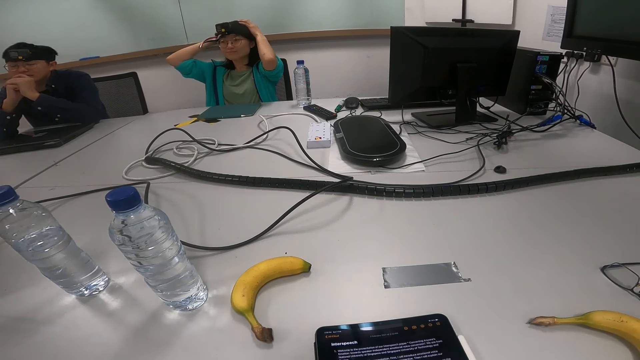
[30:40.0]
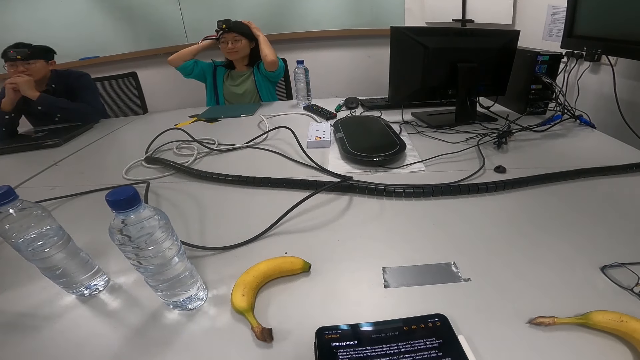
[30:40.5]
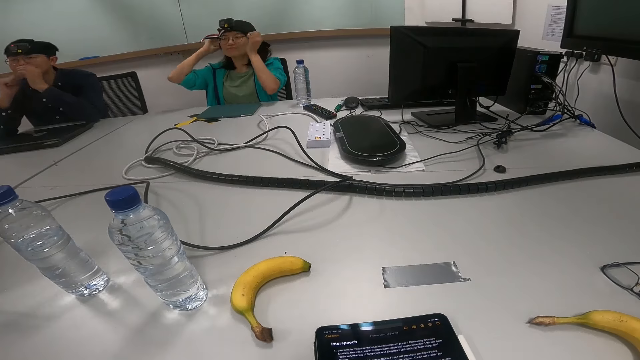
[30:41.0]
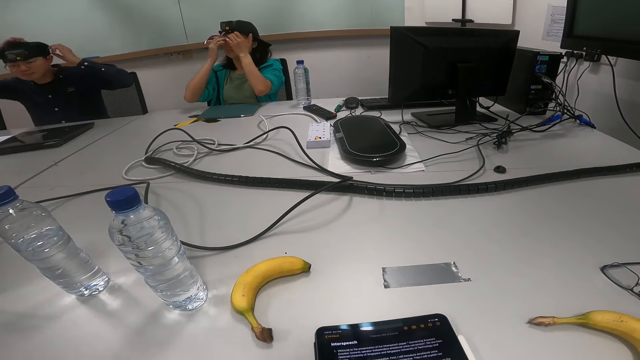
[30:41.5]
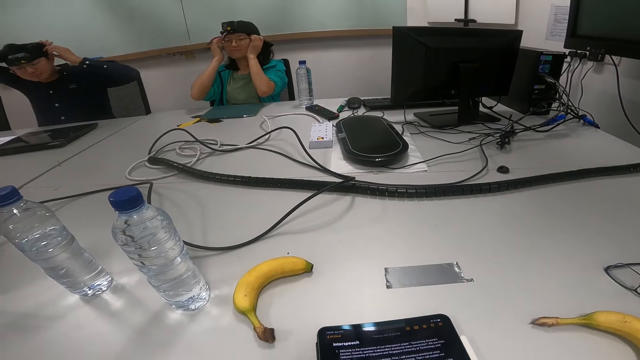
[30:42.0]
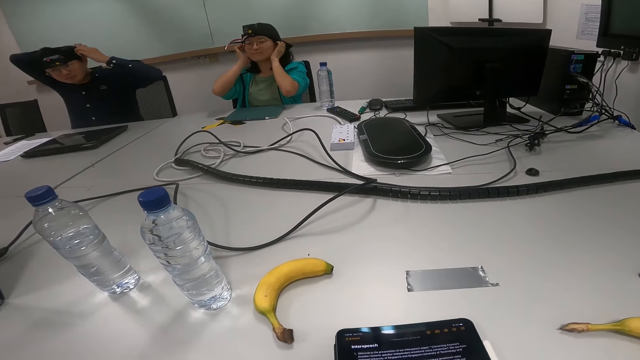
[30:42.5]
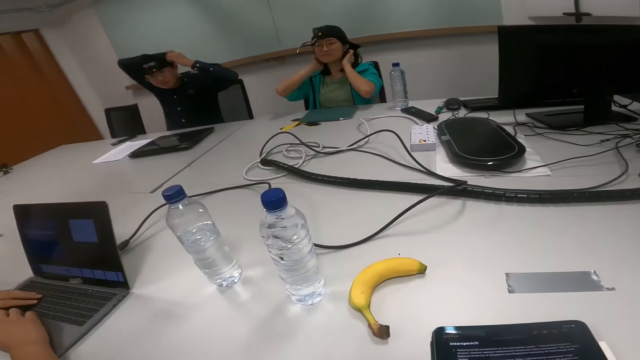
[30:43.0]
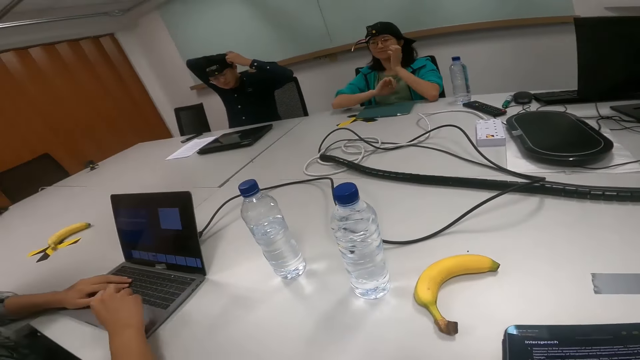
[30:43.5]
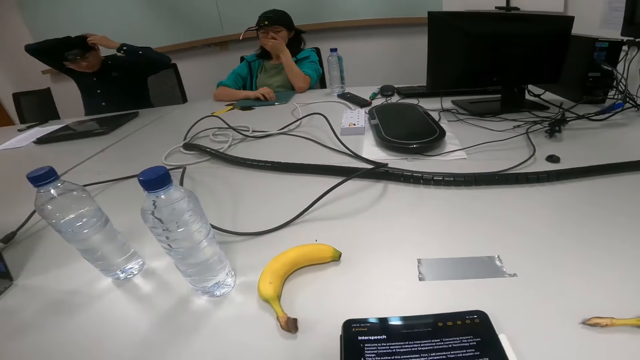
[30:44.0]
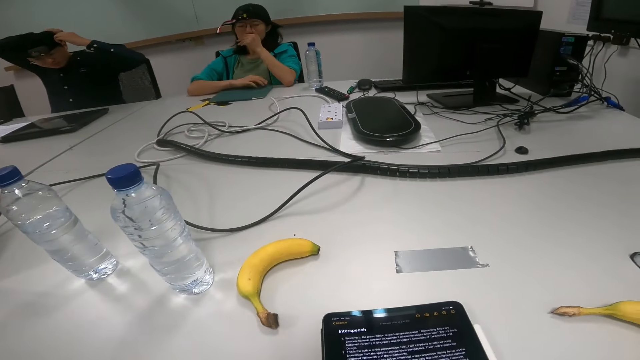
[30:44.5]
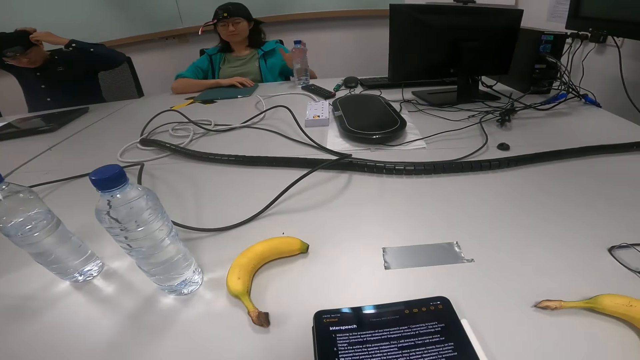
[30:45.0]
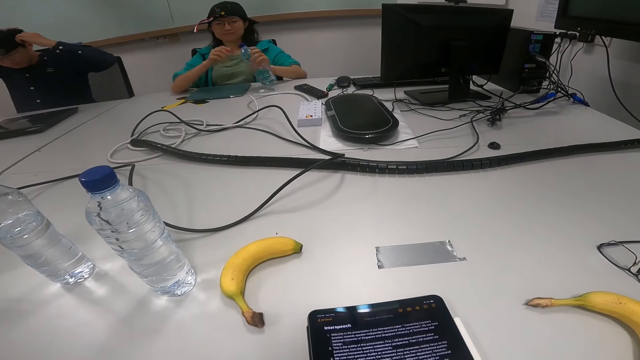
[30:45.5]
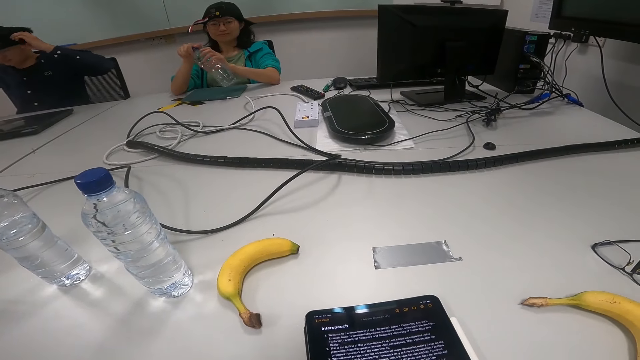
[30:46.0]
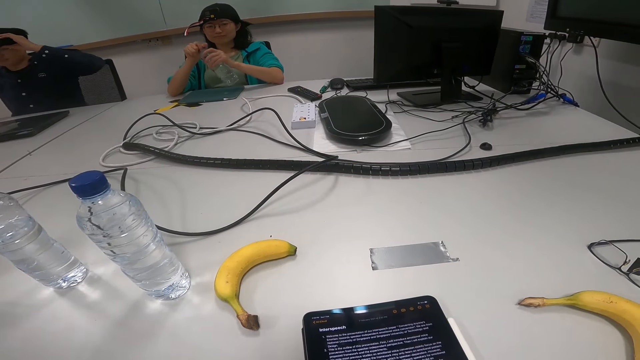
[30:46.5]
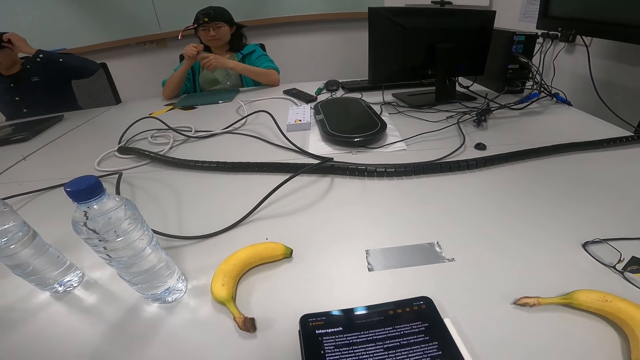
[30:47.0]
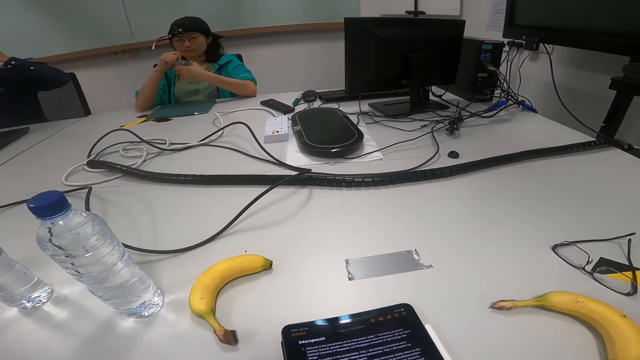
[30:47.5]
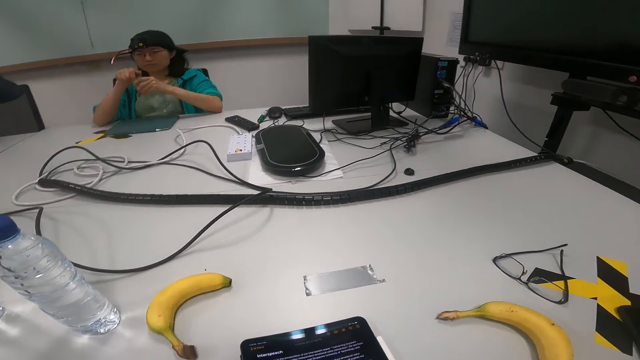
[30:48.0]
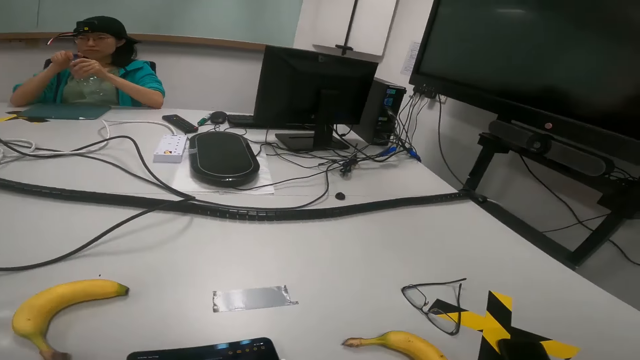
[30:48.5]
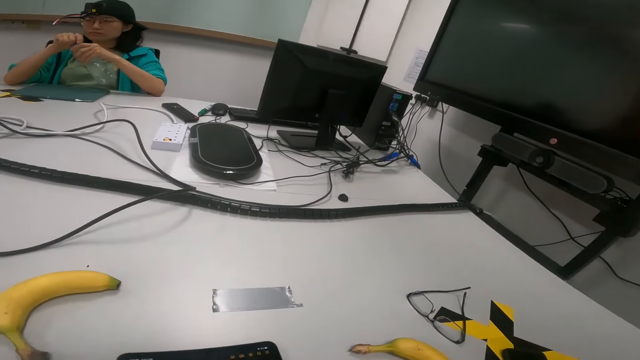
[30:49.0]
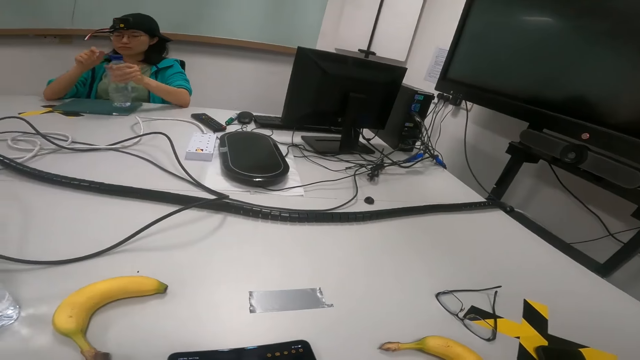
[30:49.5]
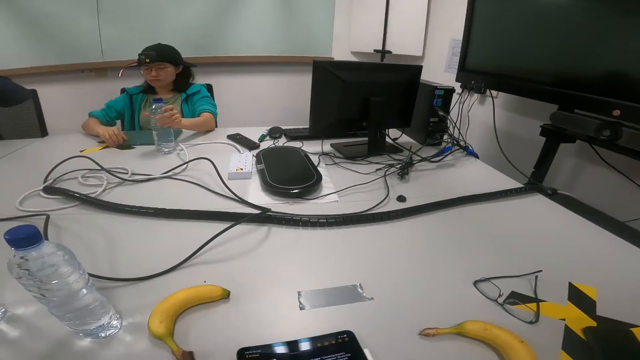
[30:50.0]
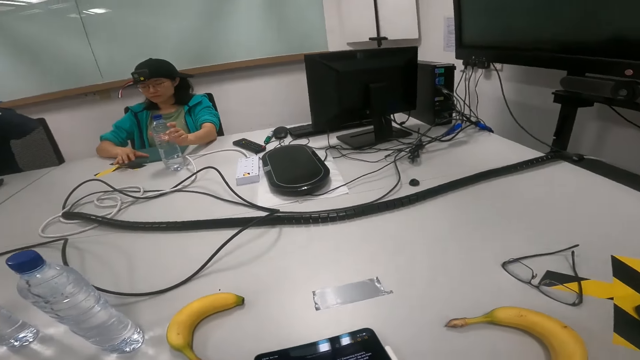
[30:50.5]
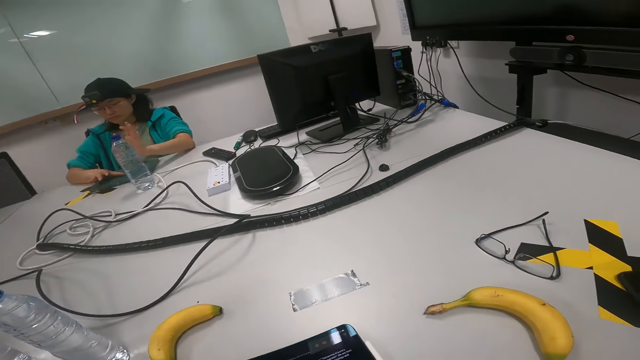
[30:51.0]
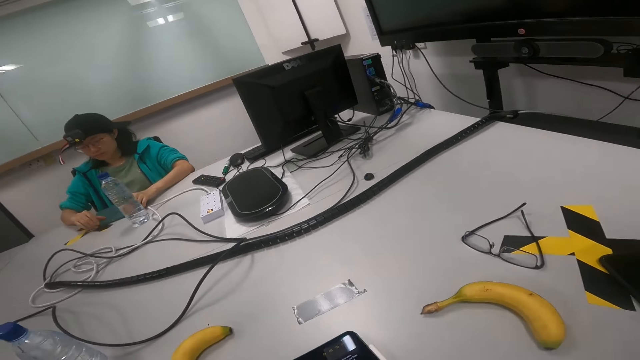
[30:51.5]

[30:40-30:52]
A person adjusts the camera on the head. Another person adjusts the camera on the head. The first person takes the water bottle. The first person closes the water bottle tightly.

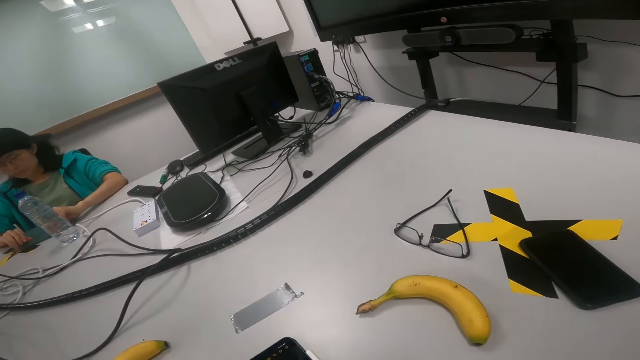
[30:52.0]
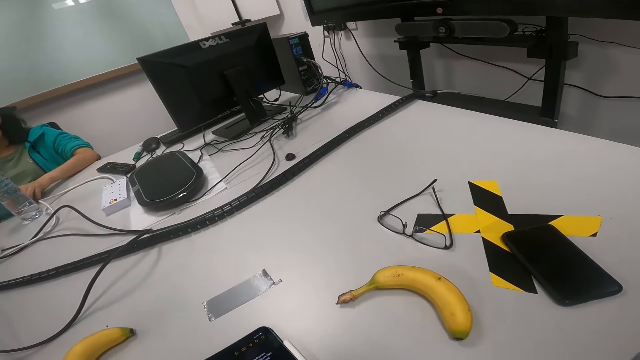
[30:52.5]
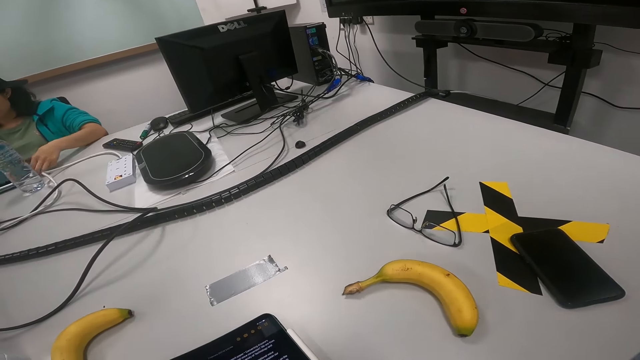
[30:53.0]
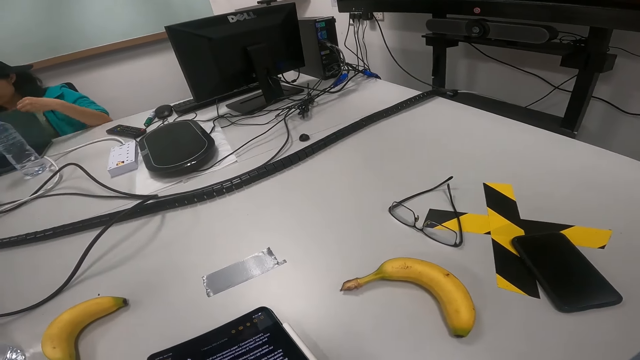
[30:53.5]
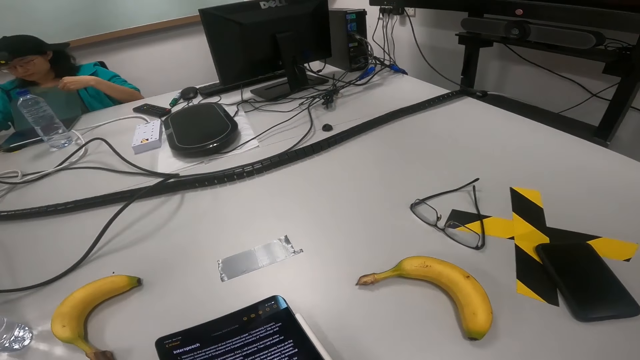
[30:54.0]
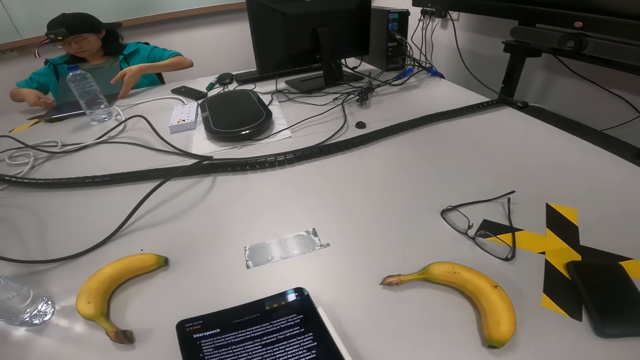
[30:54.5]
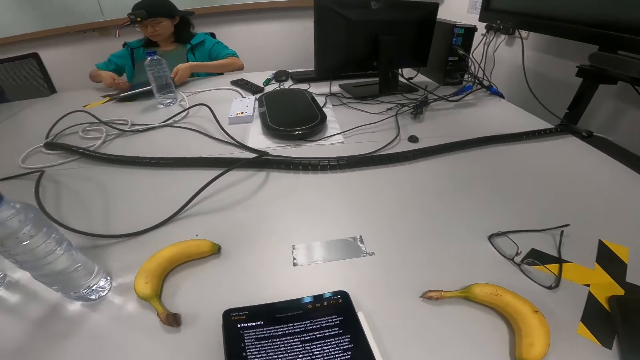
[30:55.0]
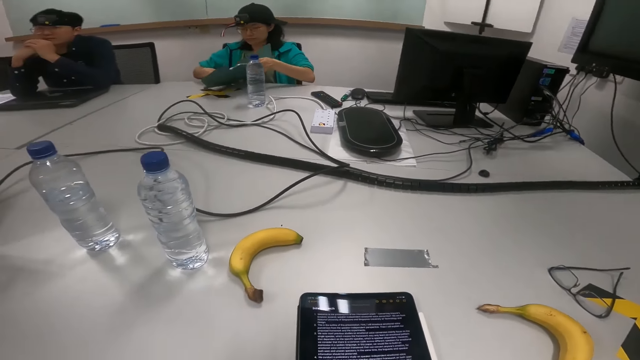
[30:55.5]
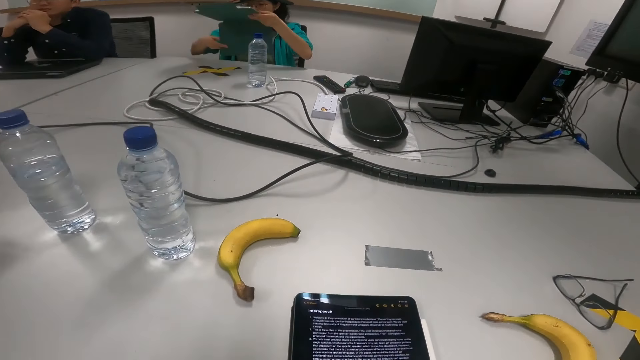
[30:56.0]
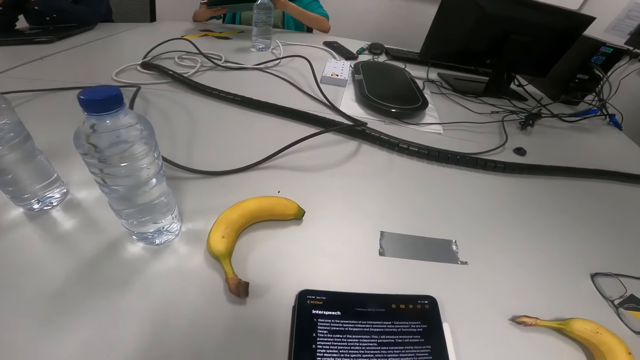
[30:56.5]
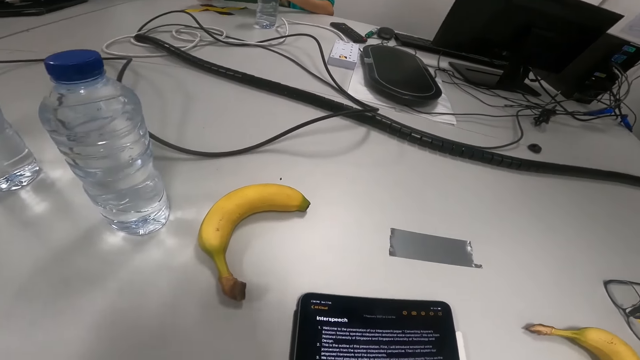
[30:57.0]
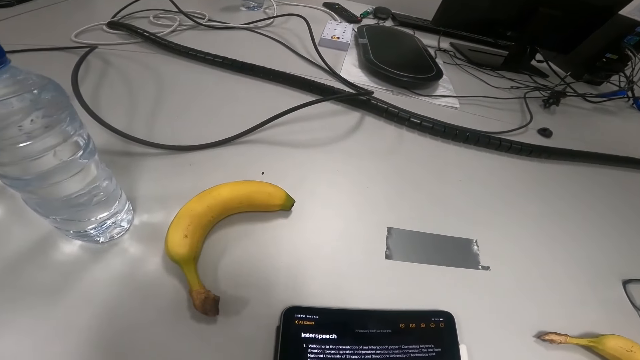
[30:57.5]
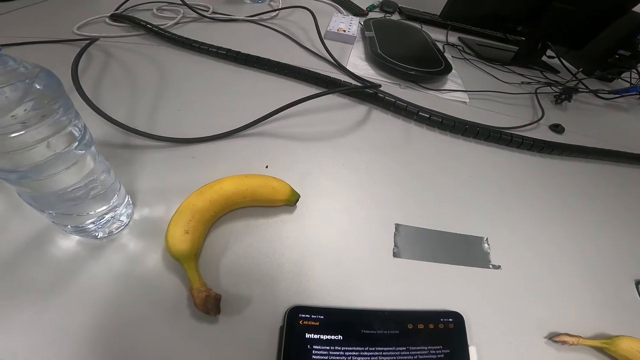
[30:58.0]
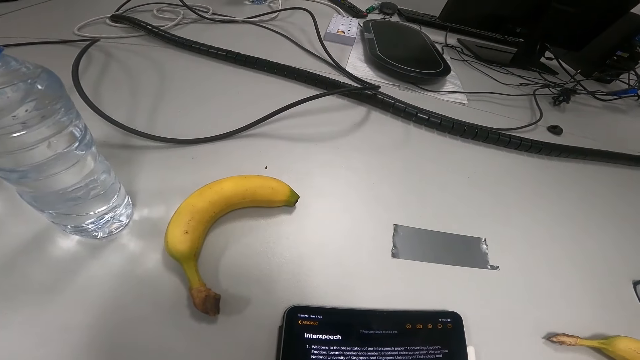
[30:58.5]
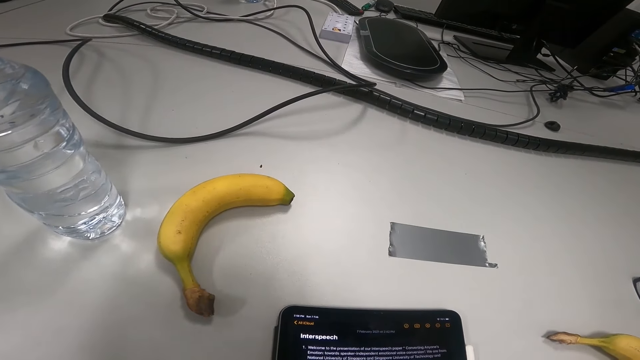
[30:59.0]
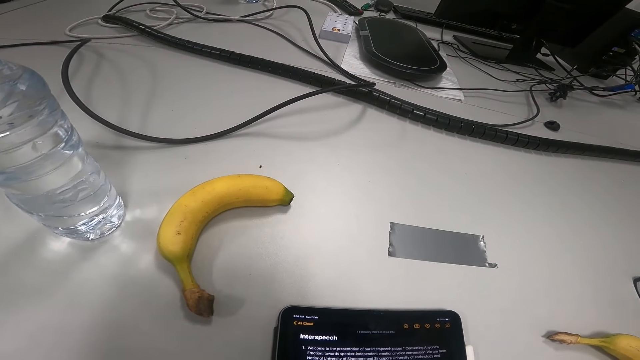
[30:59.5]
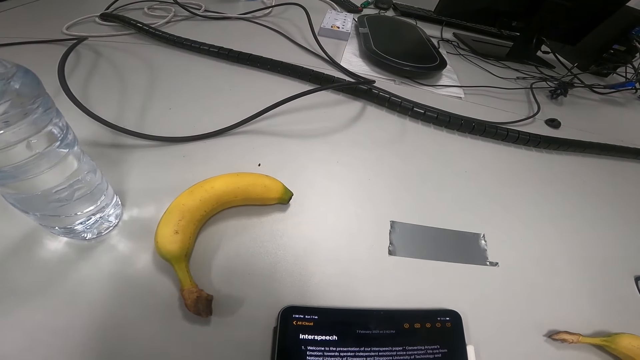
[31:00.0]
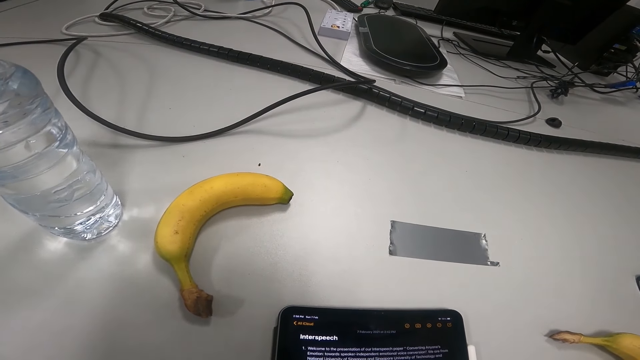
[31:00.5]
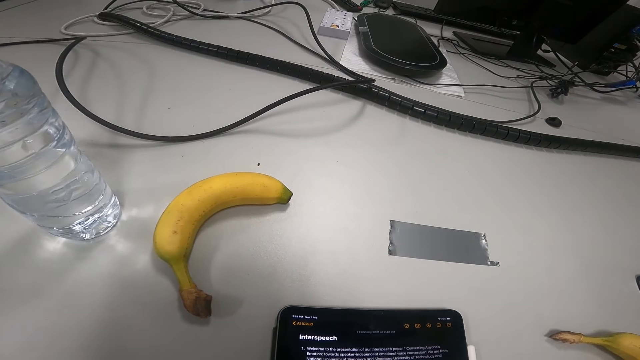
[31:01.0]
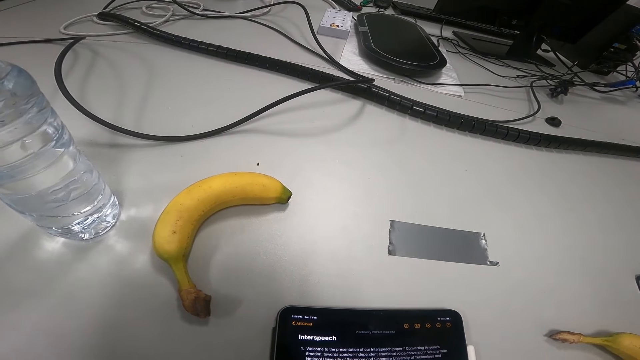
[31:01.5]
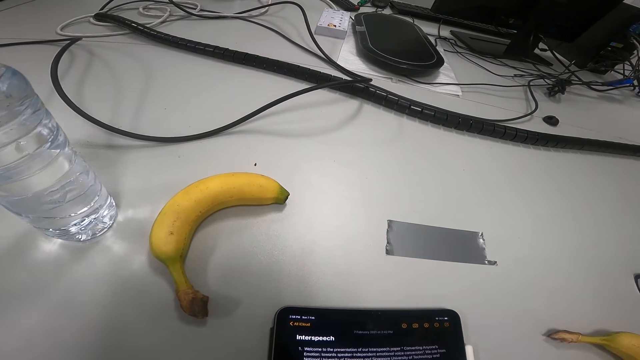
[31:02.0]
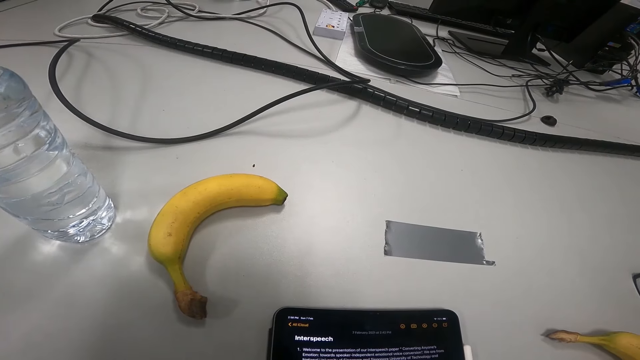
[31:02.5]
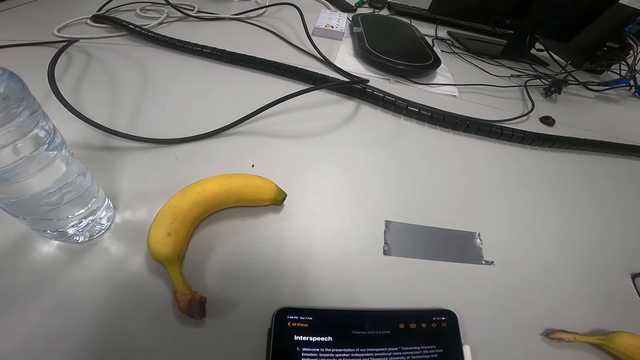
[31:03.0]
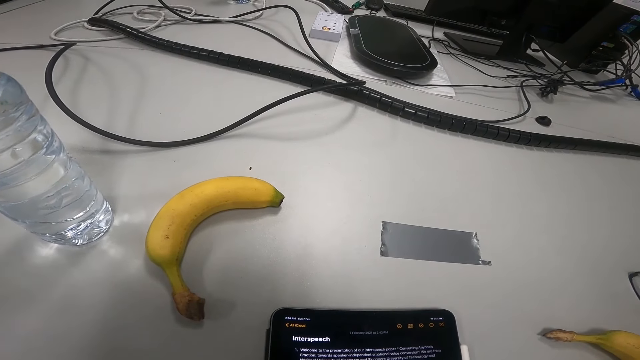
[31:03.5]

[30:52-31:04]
A person opens the tablet.
